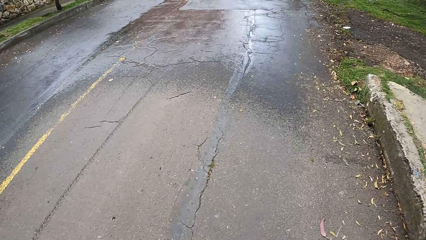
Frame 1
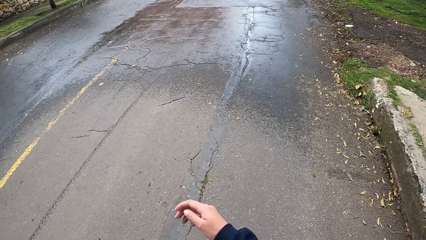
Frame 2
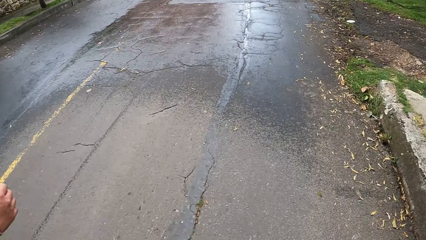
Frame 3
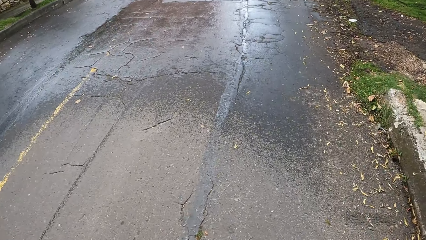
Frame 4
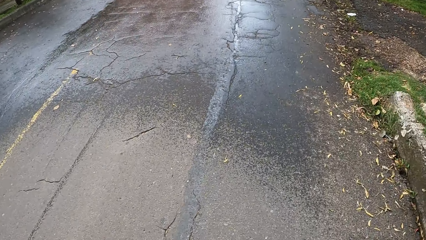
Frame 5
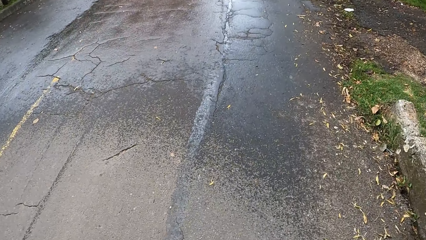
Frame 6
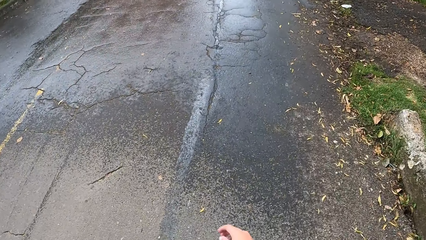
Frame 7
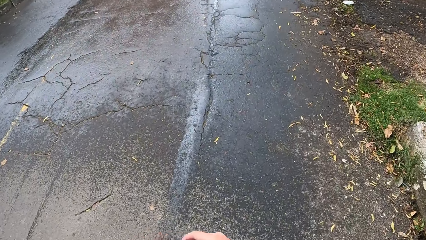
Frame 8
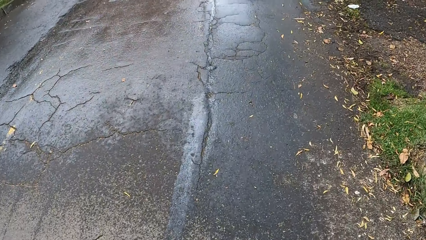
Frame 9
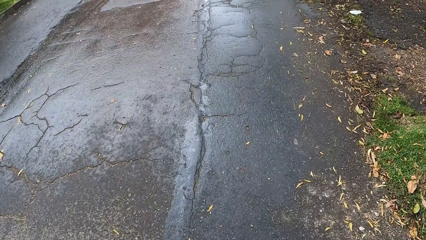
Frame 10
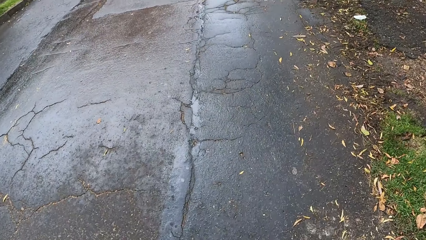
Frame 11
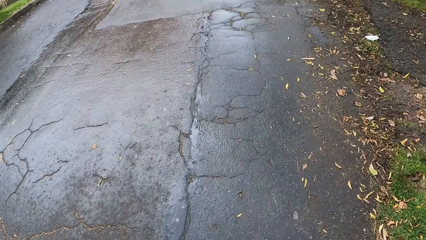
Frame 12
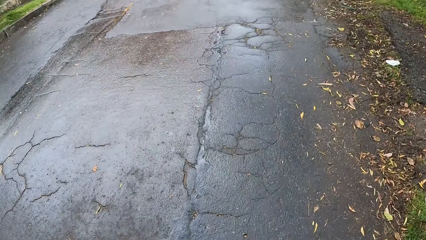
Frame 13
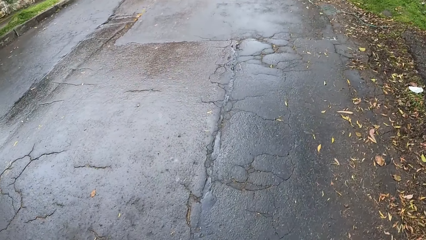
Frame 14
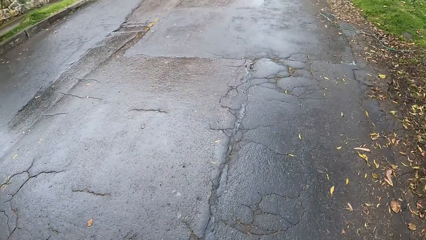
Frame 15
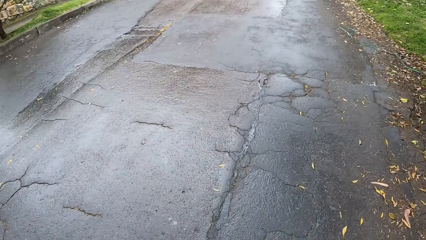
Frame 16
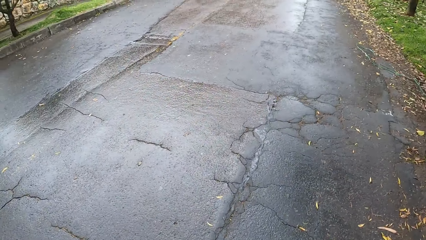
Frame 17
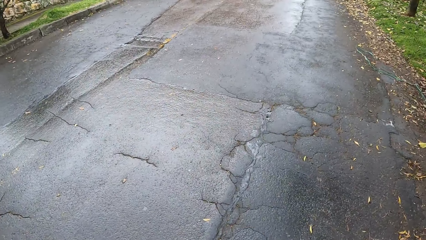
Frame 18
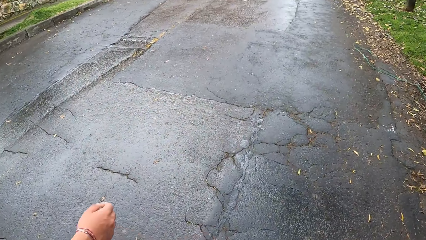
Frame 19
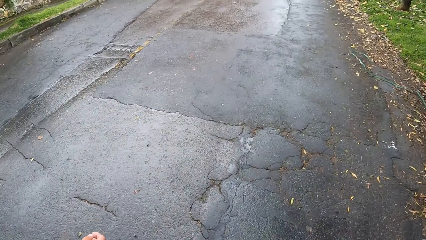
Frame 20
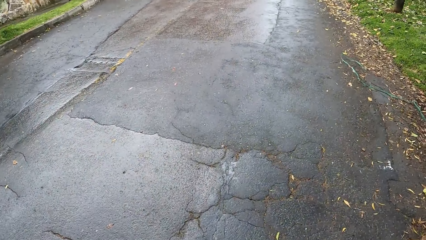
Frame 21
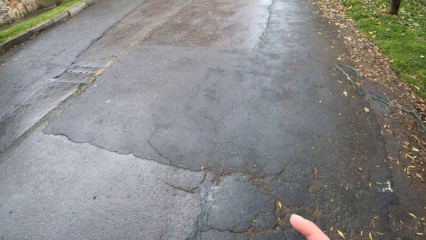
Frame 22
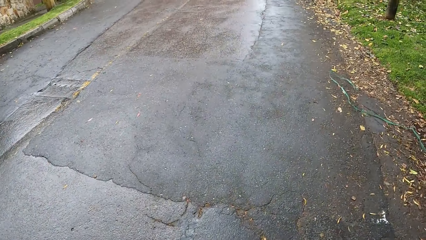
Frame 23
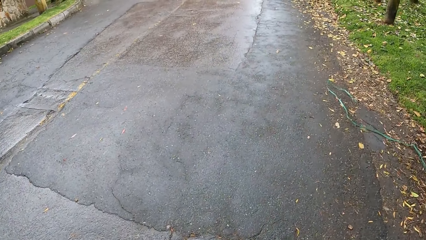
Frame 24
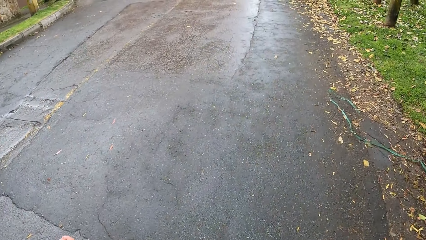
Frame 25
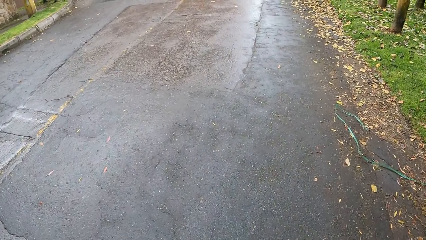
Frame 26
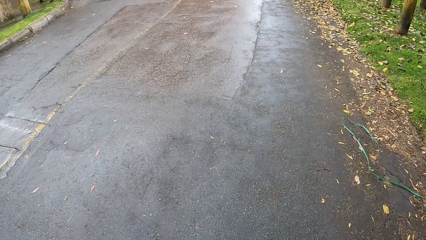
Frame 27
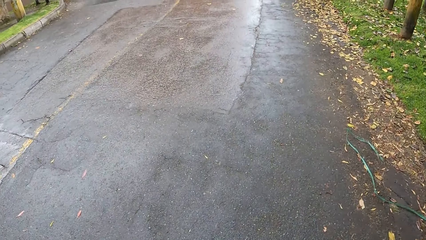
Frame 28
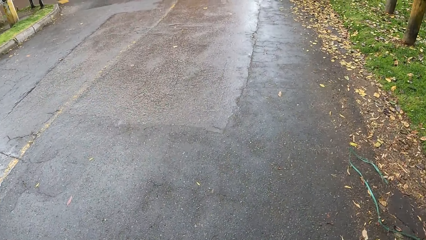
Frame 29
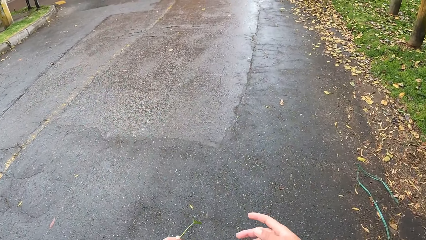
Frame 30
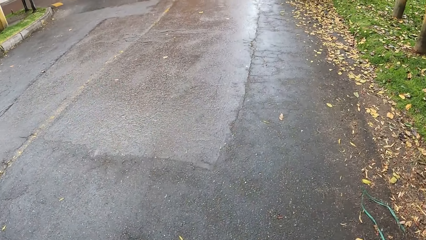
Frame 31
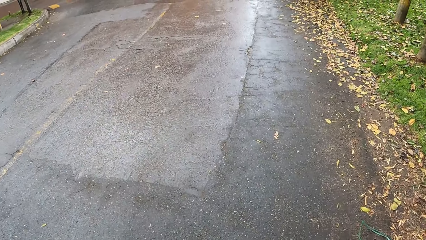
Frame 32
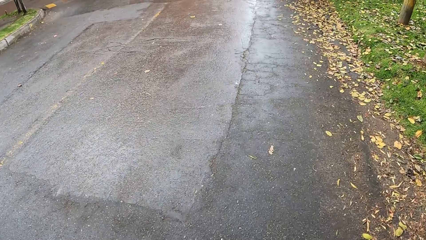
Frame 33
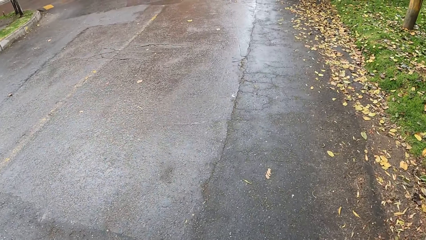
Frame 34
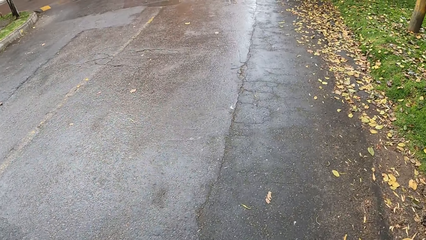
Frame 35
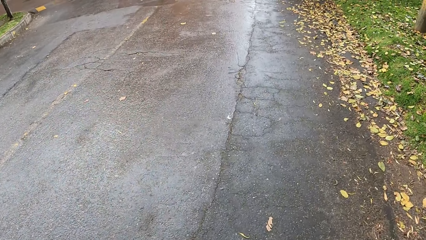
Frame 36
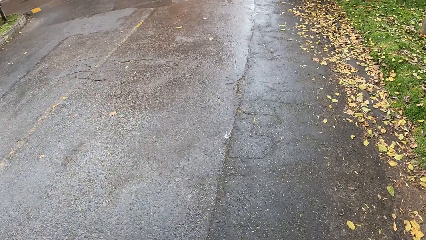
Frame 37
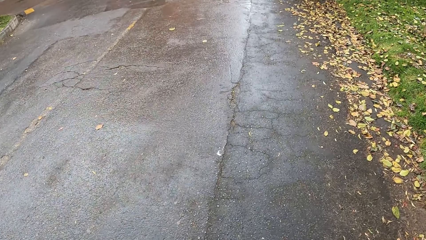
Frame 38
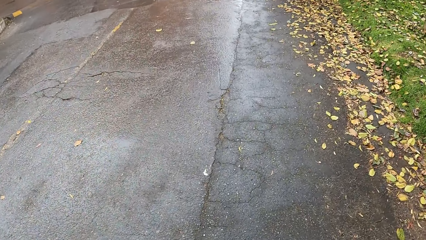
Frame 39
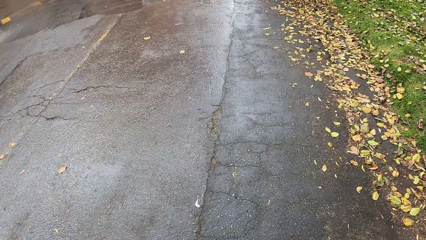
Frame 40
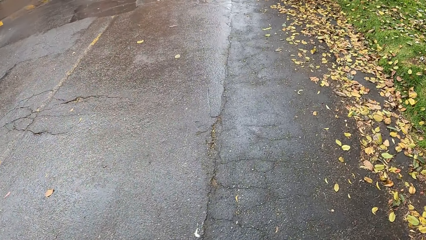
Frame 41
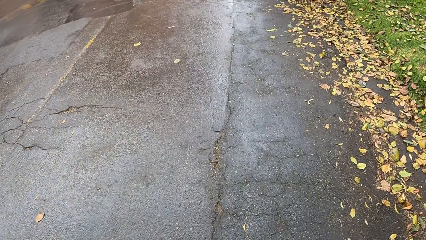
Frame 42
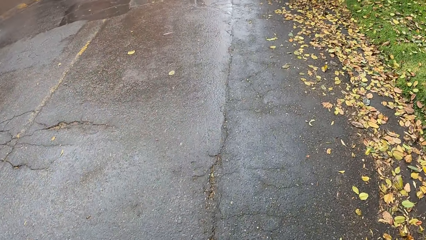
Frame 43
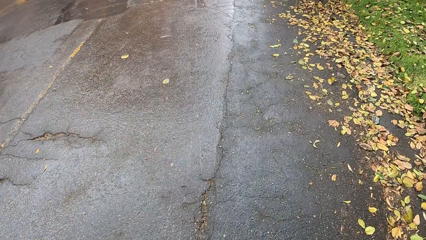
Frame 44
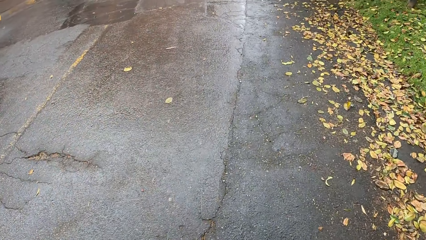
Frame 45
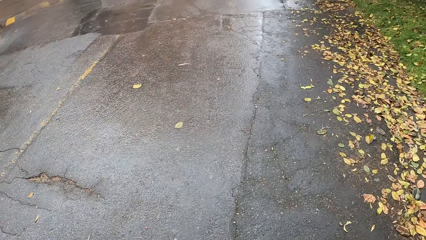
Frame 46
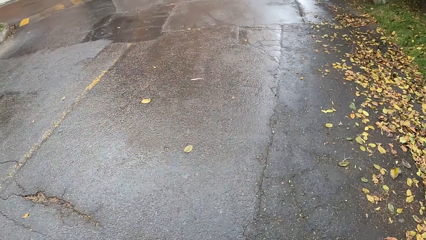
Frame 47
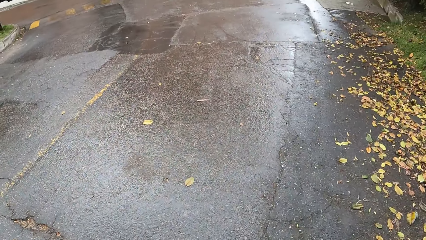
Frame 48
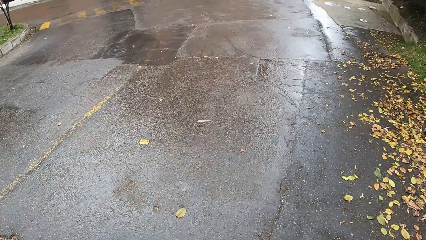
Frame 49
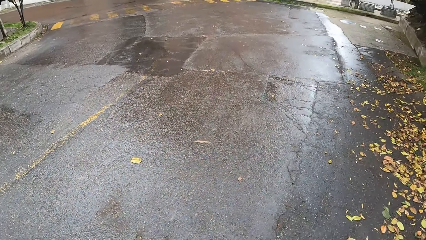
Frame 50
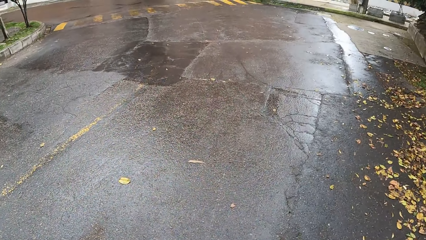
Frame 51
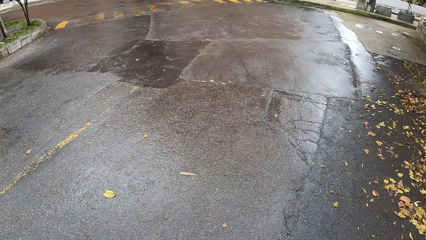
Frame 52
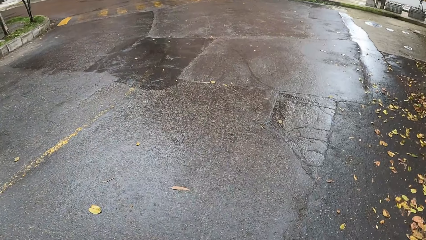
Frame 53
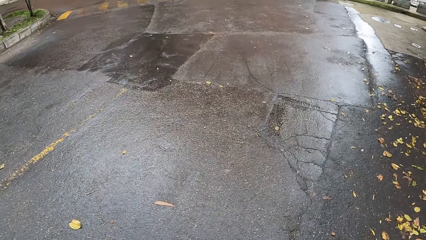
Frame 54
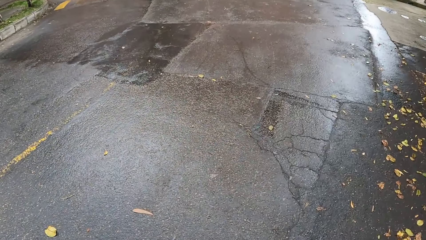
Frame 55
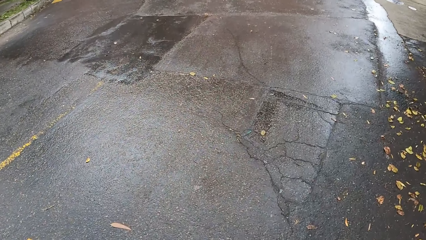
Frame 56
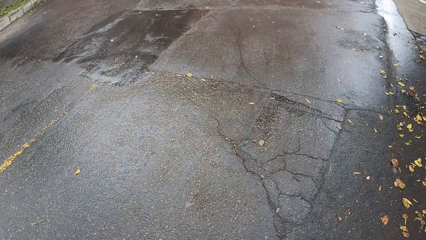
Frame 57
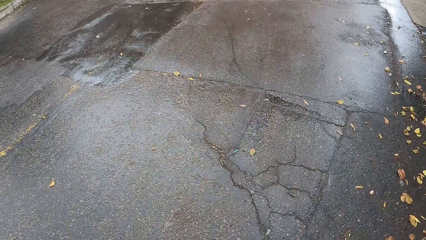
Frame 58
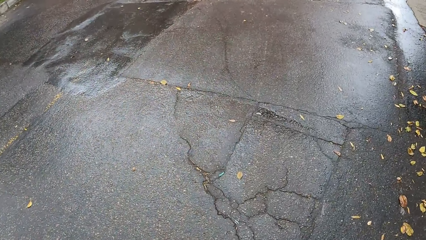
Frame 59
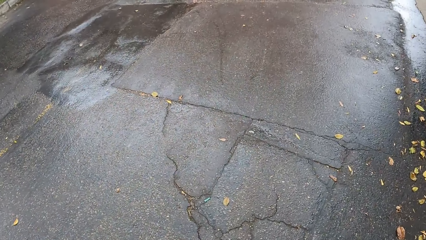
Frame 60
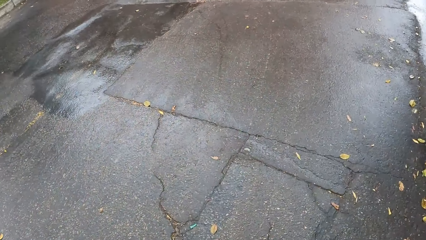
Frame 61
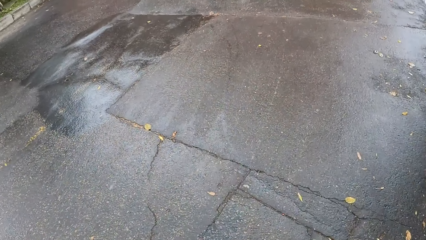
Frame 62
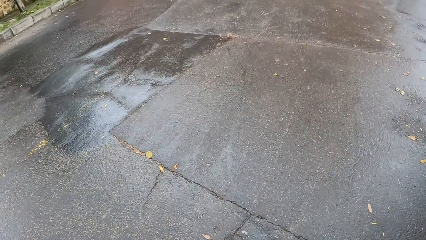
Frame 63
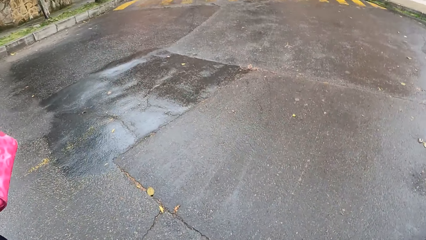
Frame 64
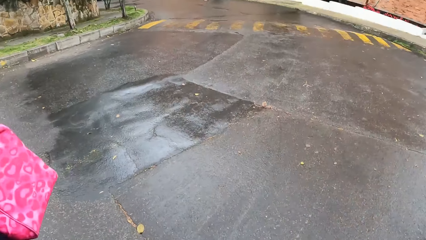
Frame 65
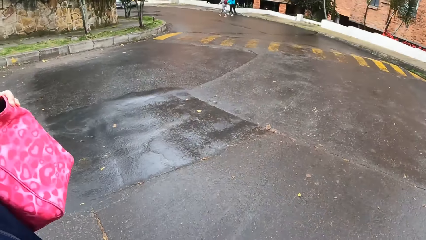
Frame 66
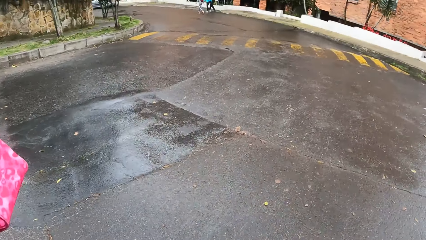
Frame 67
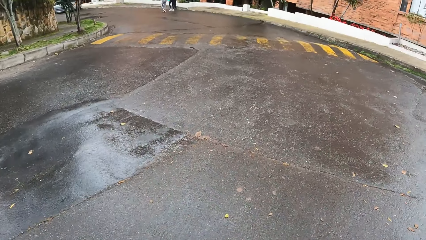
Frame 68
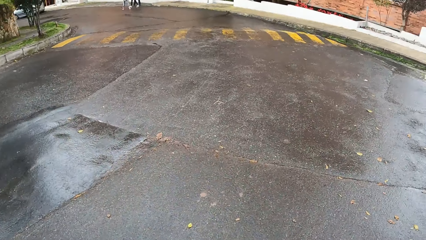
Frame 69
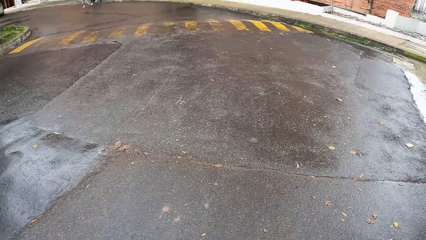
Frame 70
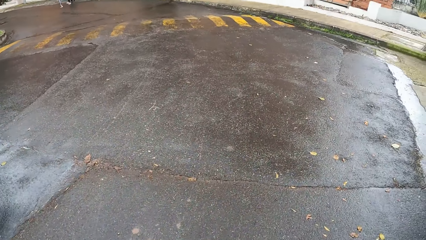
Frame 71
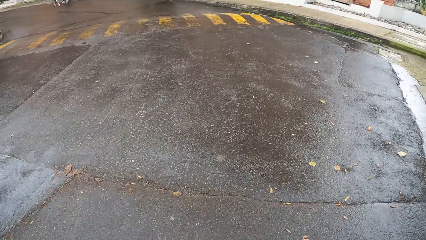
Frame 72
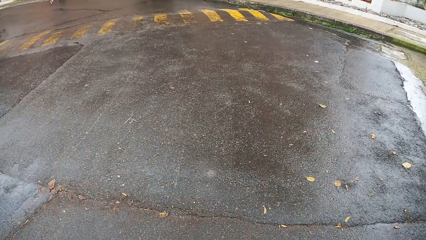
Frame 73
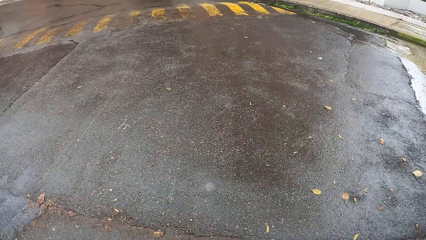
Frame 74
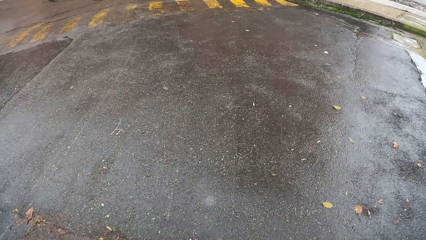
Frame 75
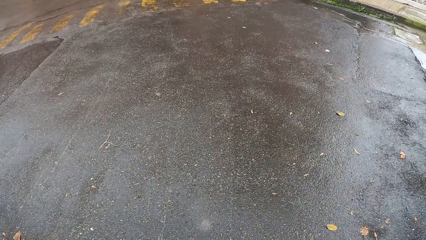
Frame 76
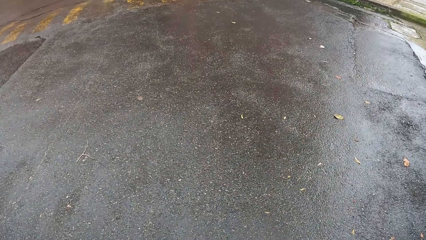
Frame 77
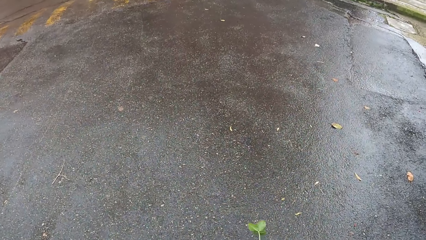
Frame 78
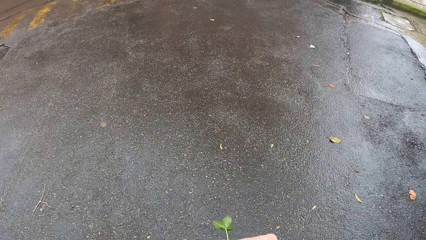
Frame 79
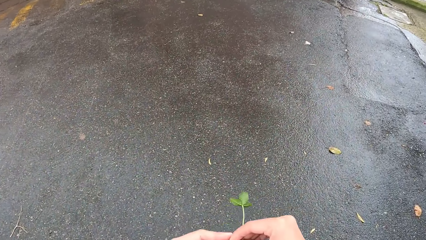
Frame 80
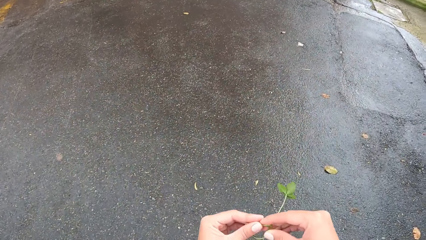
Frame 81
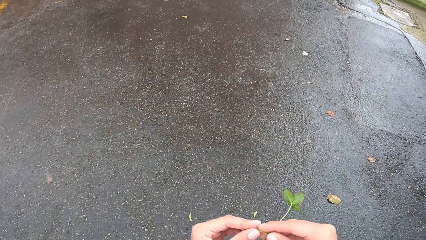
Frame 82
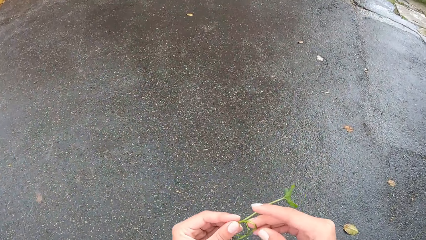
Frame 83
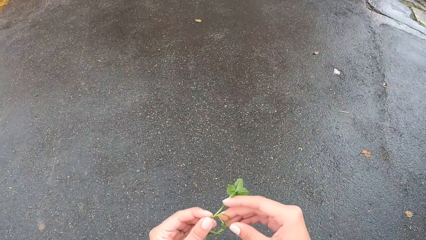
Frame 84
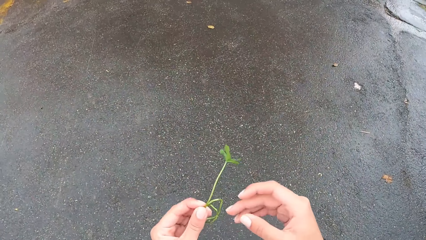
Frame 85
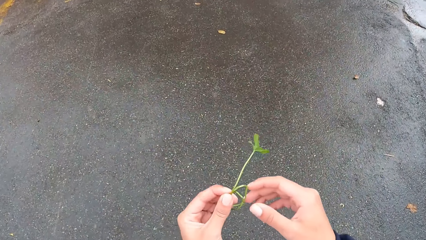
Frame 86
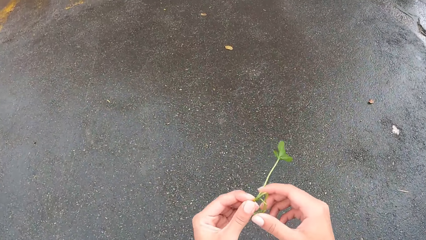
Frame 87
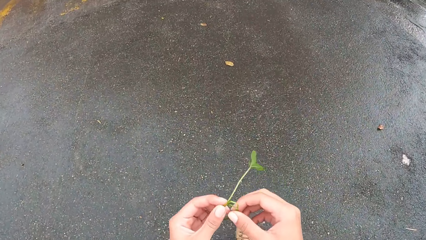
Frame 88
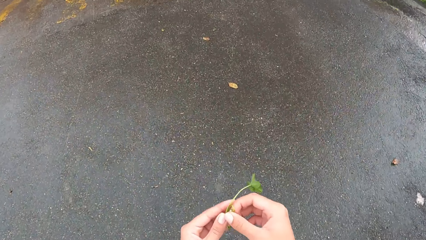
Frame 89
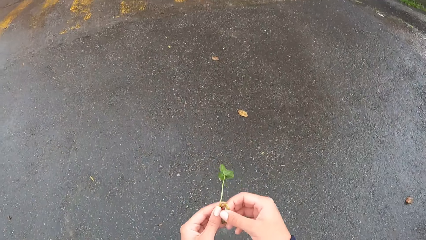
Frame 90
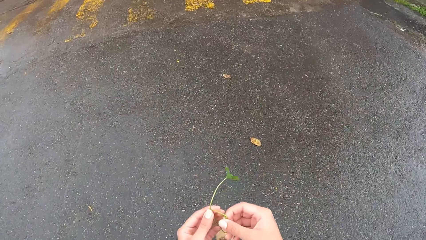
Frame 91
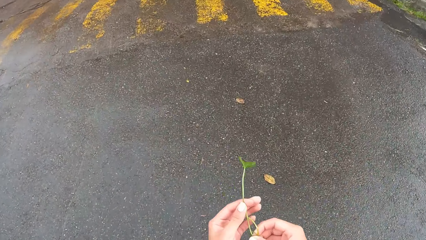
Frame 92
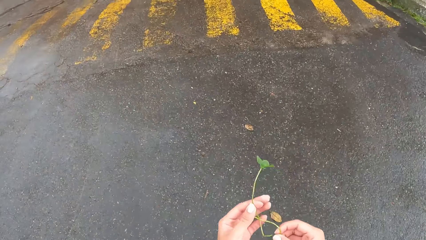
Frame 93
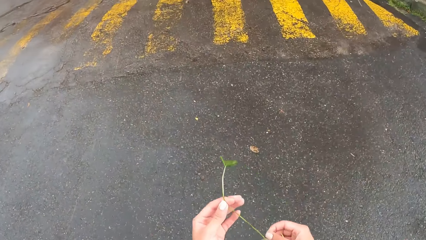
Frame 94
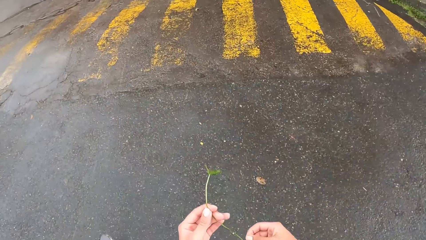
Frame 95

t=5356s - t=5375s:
The camera wearer interacts with a lady. He walks on the road. He looks around the road. He adjusts a leaf on his hand with both hands.
